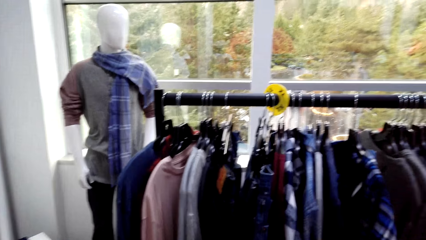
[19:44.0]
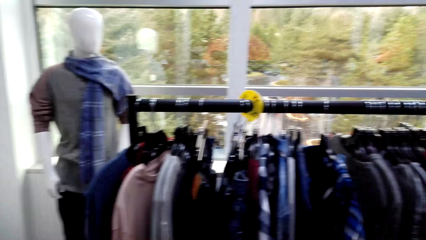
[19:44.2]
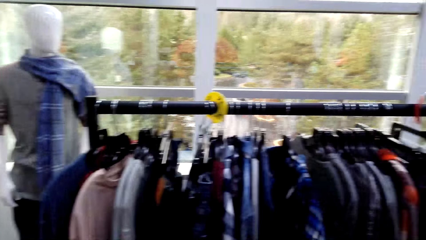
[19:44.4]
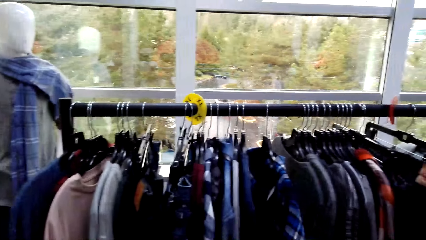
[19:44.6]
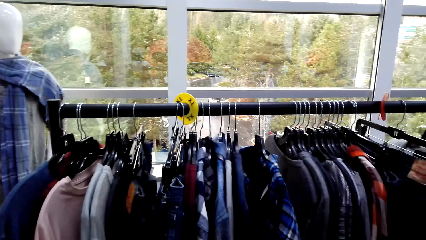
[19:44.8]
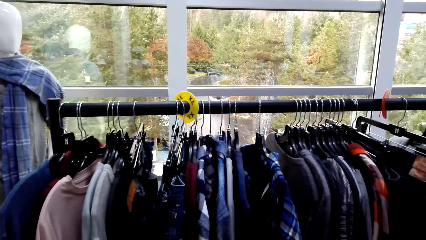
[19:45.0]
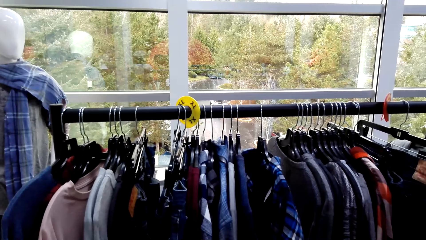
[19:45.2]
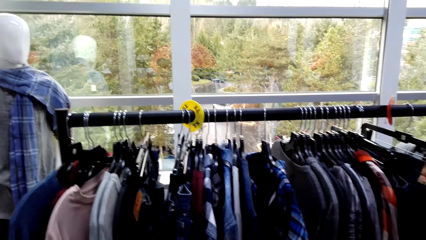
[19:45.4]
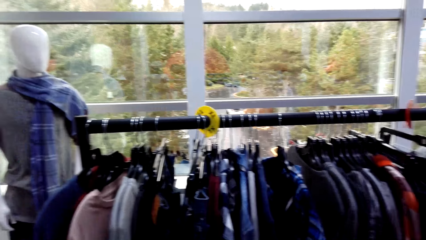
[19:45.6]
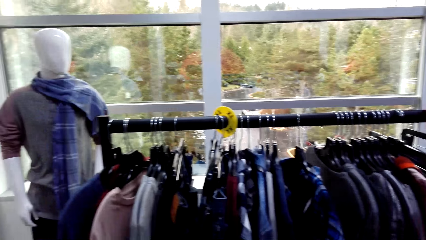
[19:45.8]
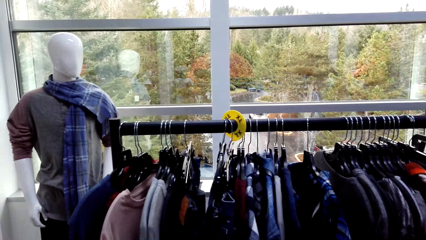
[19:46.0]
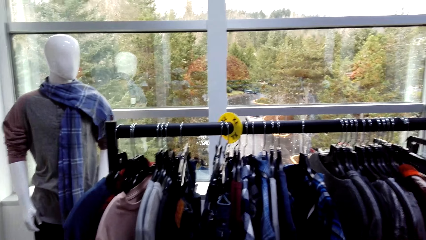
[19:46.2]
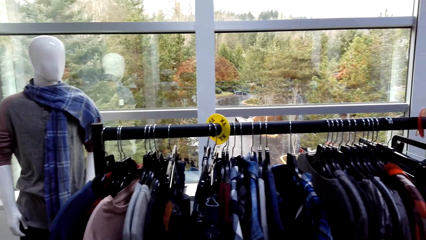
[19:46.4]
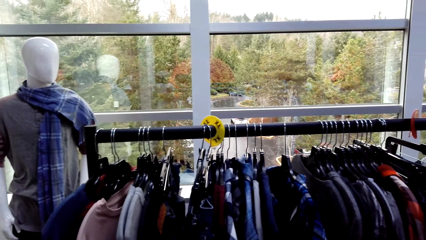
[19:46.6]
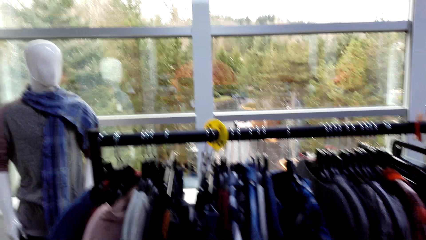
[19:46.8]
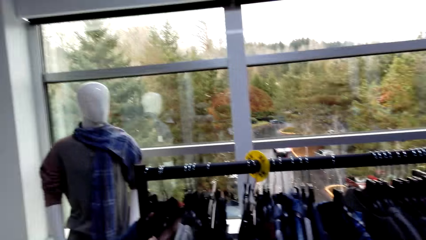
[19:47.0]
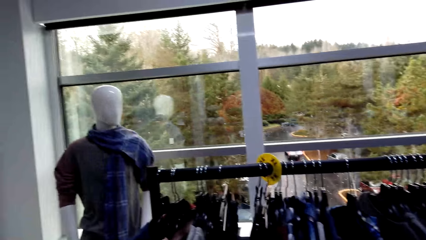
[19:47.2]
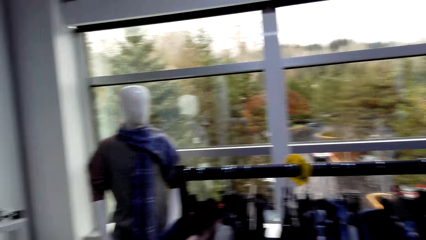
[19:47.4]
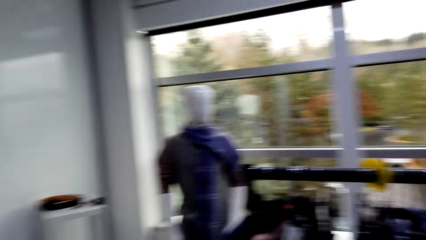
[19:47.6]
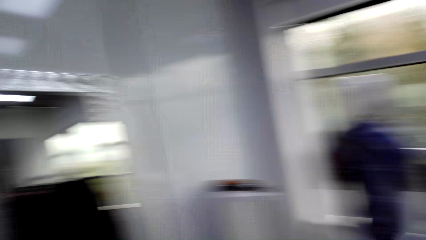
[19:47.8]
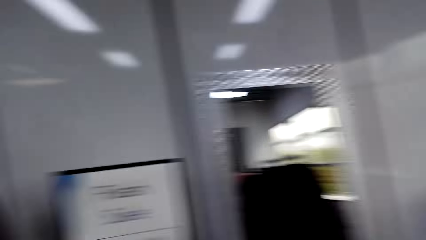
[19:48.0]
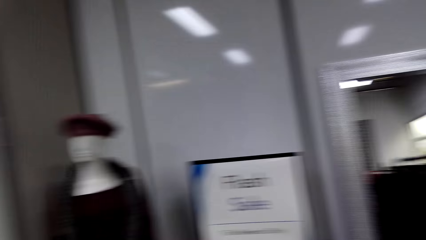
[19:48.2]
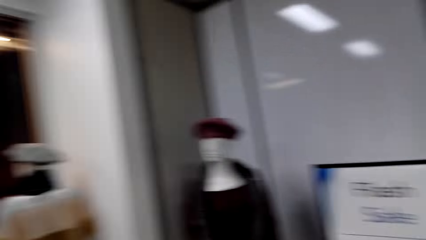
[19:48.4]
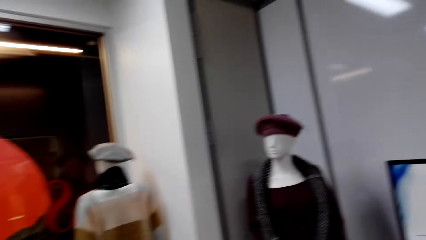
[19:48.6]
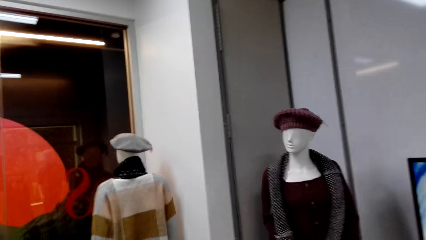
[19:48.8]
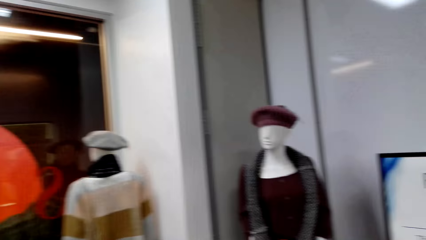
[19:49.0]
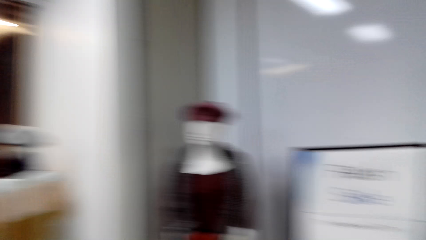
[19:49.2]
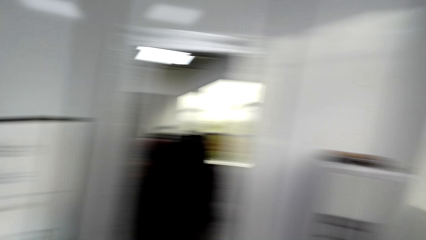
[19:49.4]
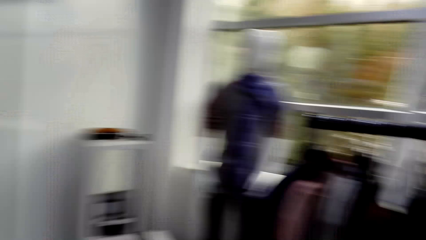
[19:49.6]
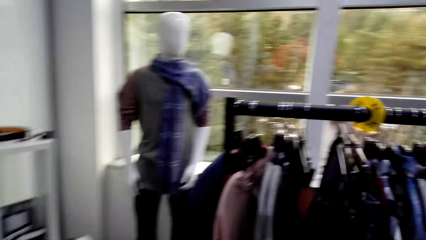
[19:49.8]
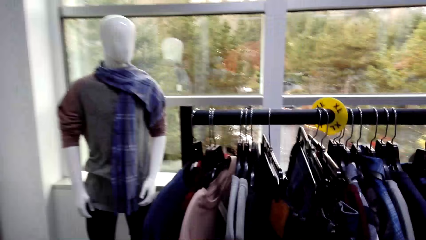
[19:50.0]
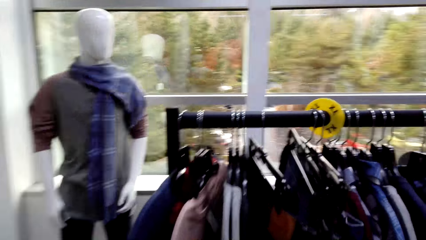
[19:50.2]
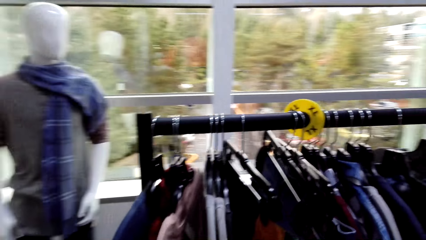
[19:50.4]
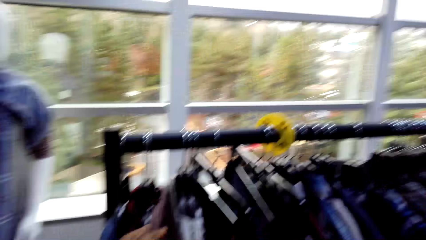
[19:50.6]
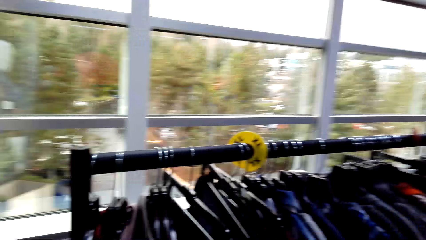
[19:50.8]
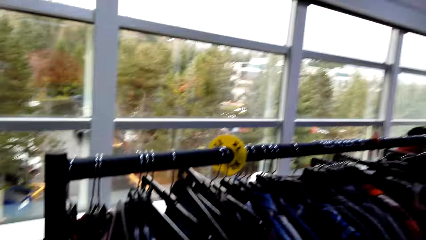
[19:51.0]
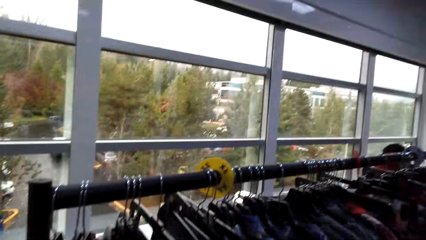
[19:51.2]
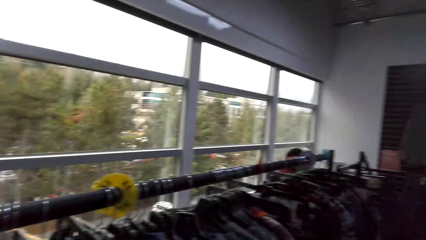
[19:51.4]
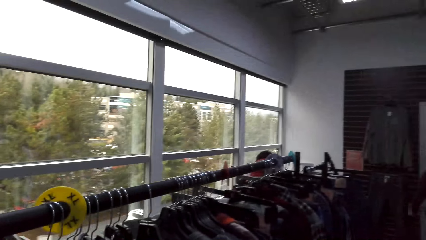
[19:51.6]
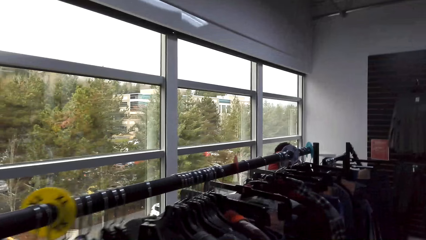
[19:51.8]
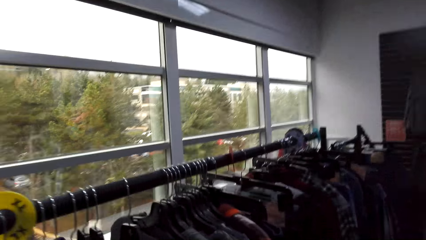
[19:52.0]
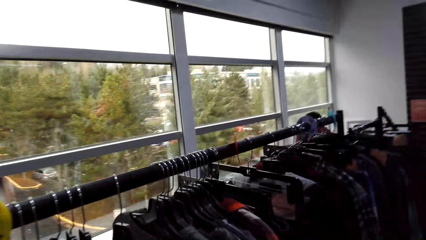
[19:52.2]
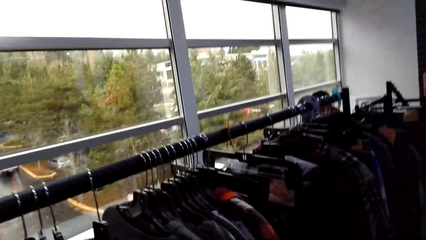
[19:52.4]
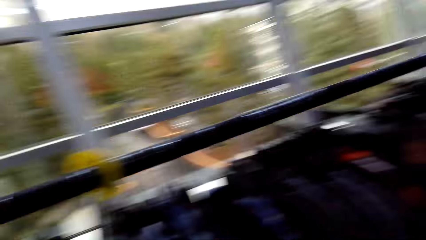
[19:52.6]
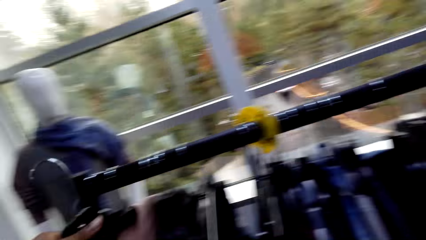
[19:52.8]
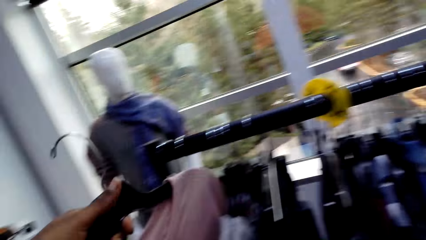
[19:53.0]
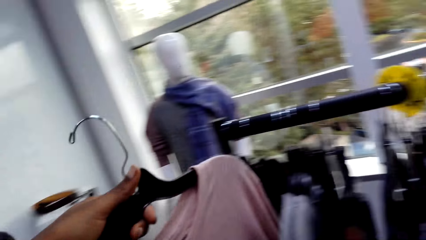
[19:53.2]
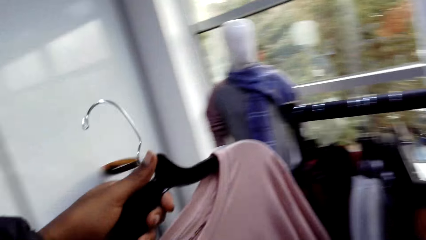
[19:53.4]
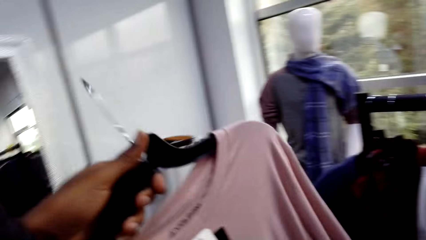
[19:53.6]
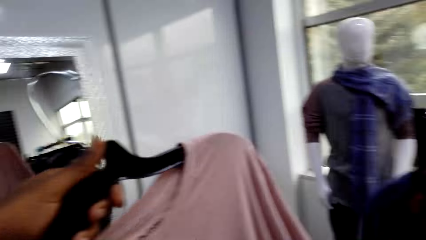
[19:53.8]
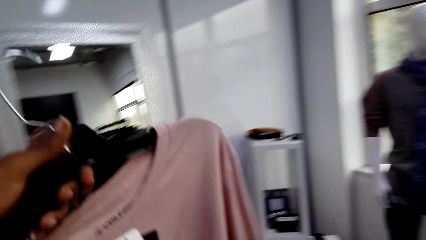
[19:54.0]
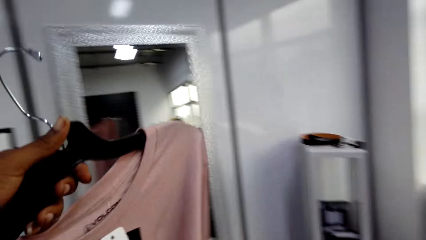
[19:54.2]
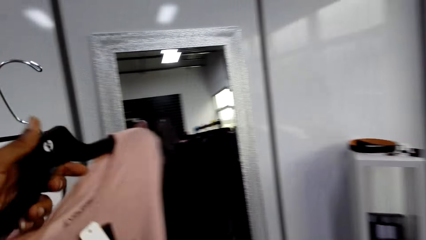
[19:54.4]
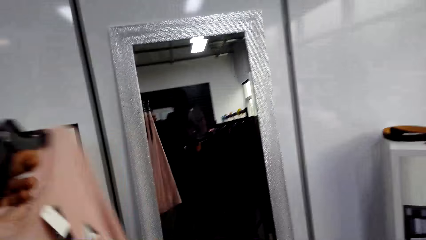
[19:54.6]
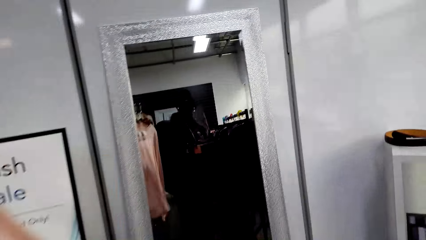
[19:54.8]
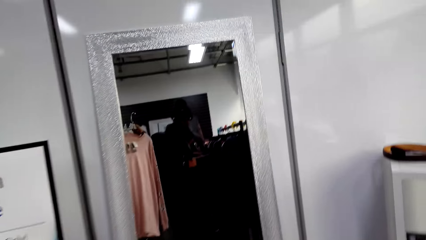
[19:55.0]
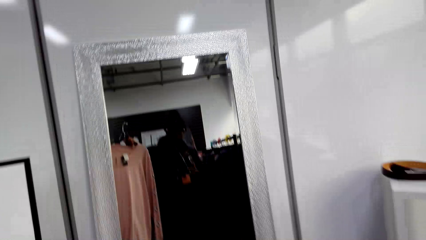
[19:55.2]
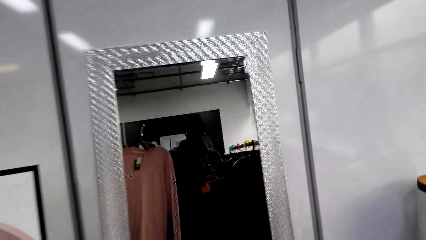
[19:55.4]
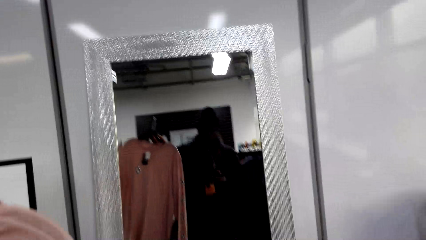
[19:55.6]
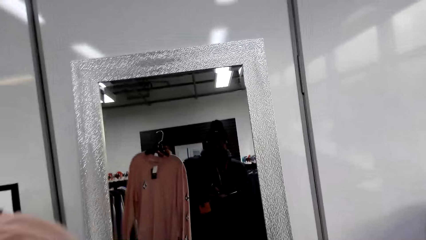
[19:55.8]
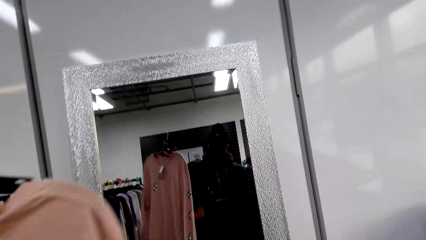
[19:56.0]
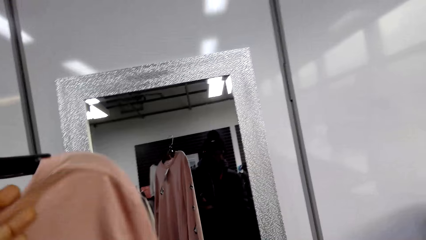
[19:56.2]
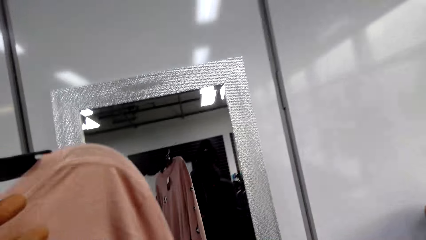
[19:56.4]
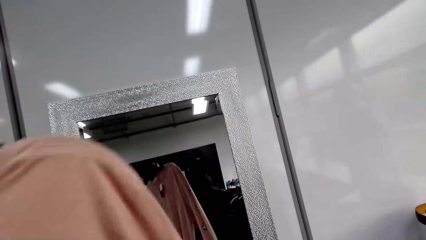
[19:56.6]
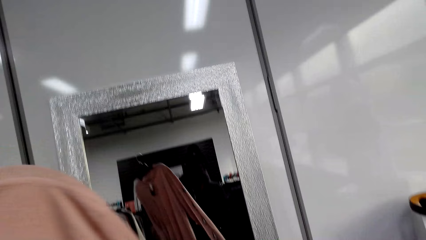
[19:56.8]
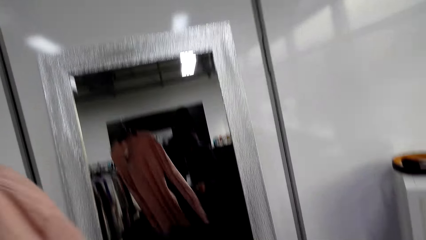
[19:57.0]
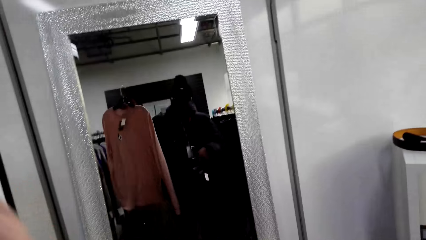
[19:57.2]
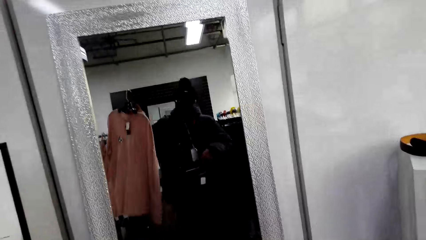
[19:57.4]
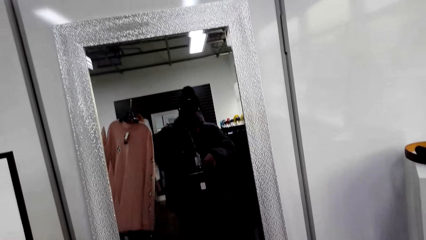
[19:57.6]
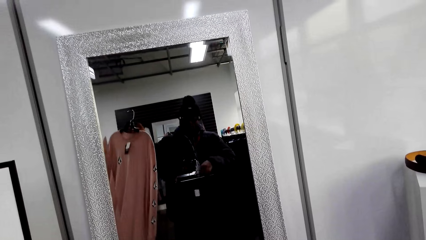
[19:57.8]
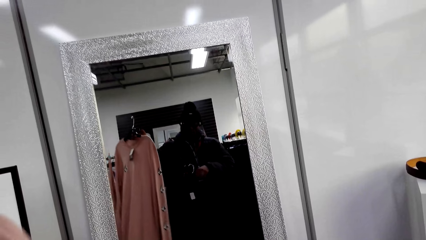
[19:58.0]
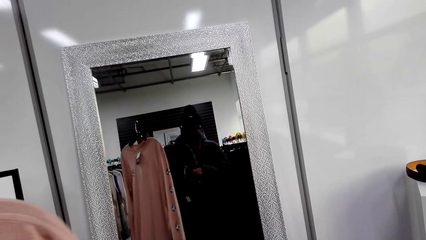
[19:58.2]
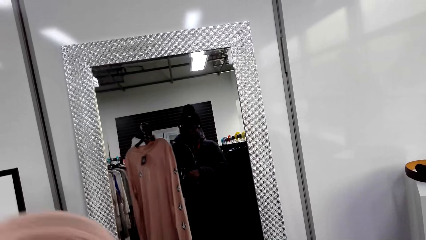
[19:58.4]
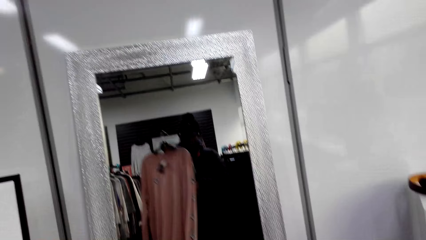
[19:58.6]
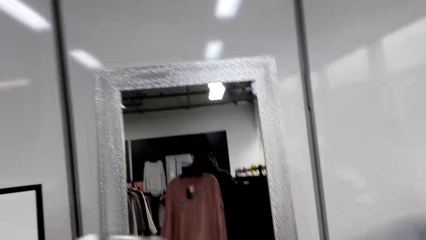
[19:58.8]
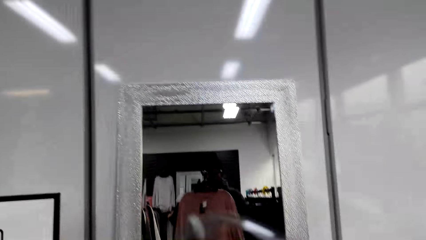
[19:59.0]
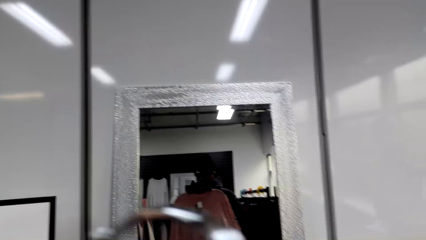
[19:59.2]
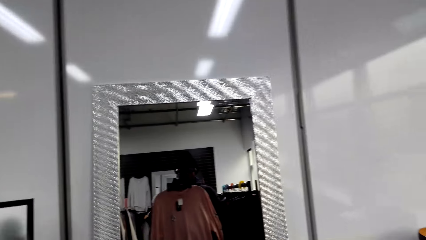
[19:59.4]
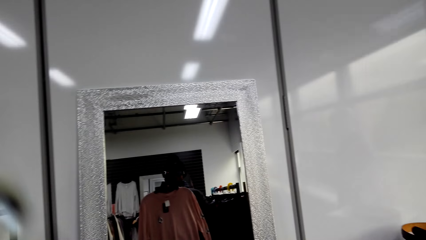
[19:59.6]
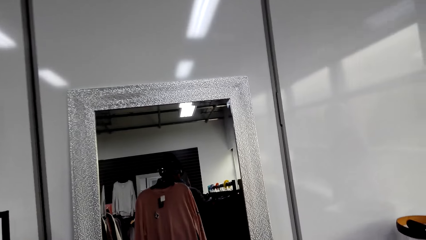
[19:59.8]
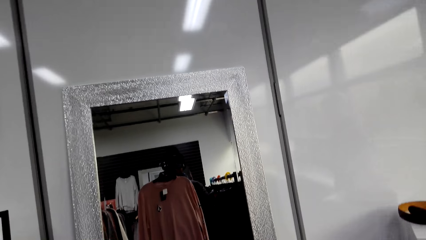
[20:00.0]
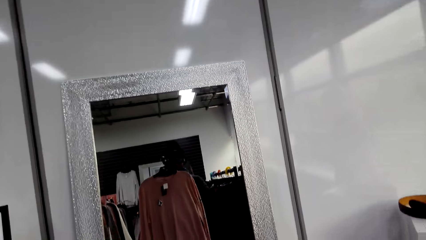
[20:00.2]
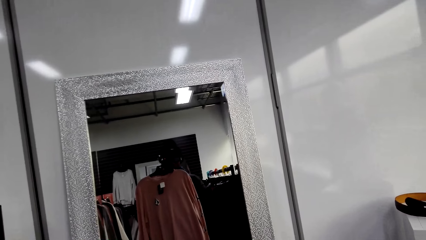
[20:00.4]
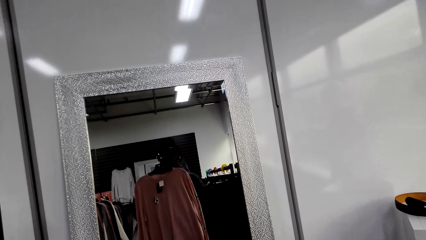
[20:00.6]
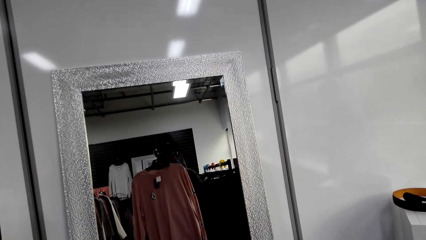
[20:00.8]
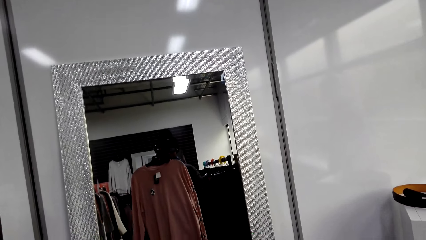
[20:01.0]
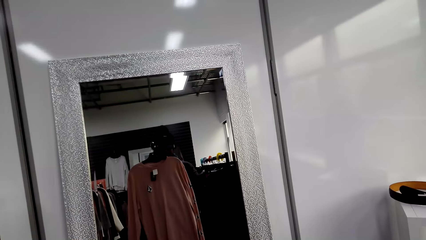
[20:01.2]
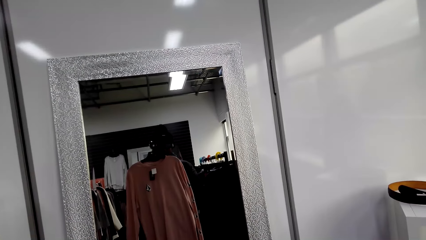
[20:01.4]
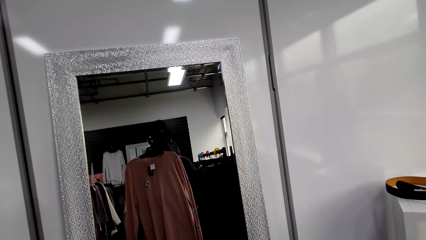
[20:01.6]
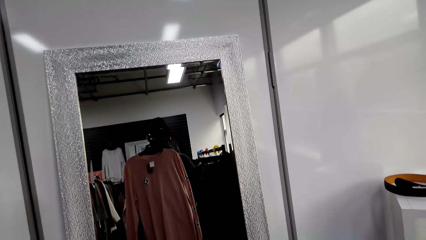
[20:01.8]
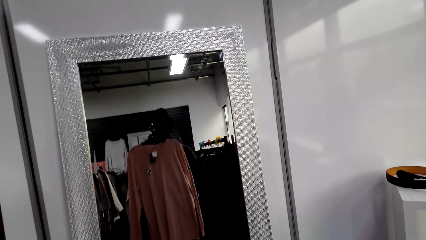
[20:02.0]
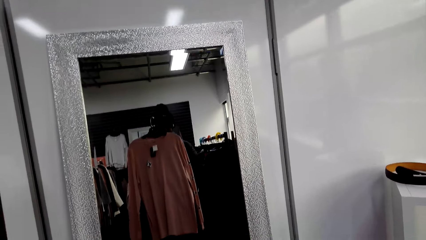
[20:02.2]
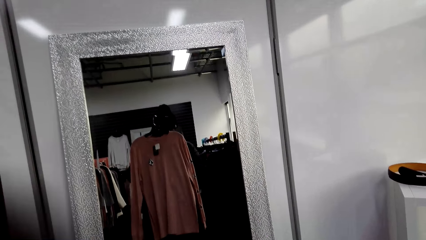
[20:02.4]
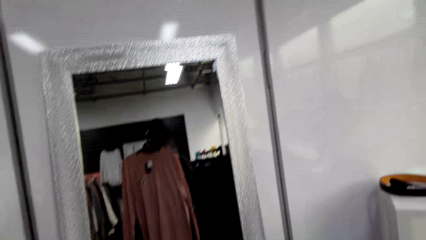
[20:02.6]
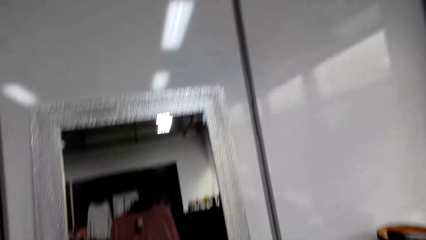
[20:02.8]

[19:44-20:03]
The camera wearer looks around the store. He picks up a cloth. He checks the T-shirt. He looks at himself in the mirror.
